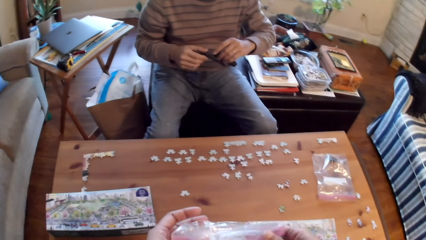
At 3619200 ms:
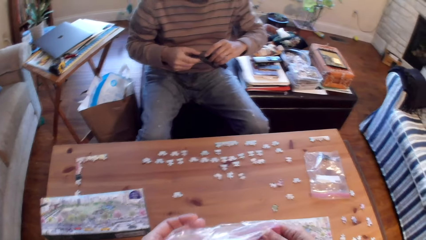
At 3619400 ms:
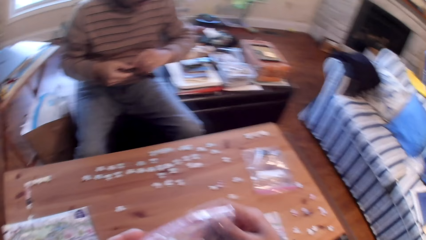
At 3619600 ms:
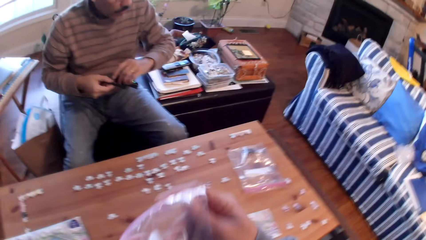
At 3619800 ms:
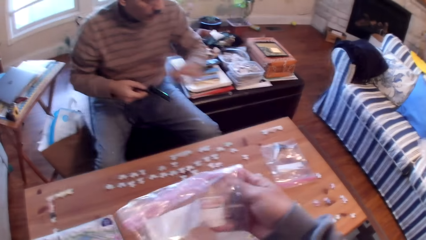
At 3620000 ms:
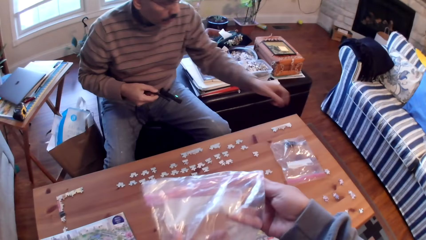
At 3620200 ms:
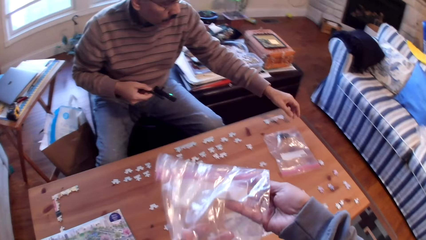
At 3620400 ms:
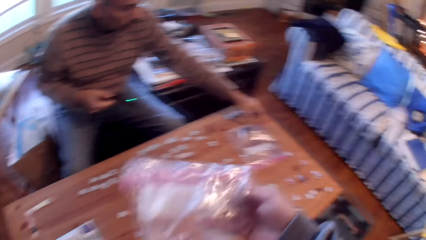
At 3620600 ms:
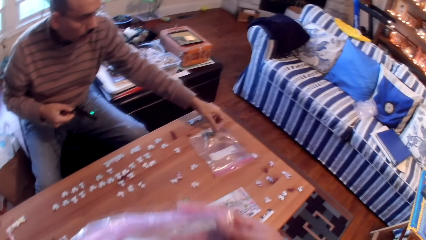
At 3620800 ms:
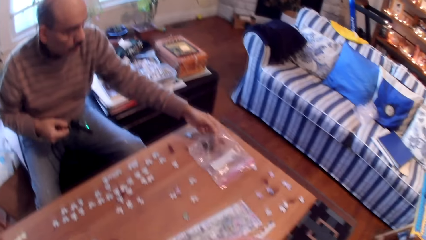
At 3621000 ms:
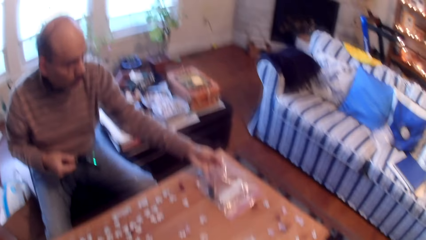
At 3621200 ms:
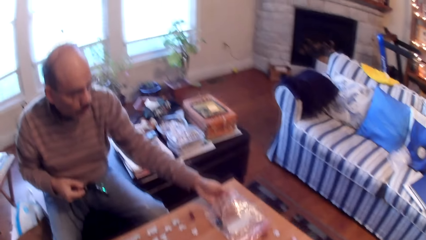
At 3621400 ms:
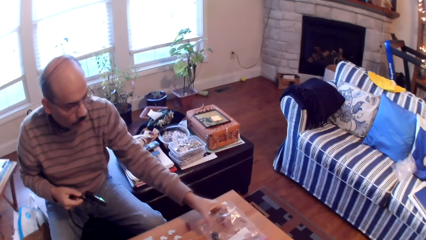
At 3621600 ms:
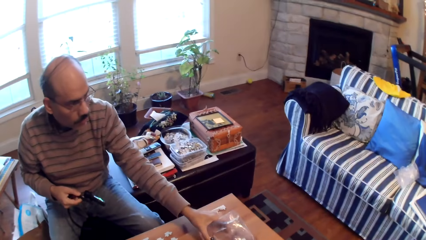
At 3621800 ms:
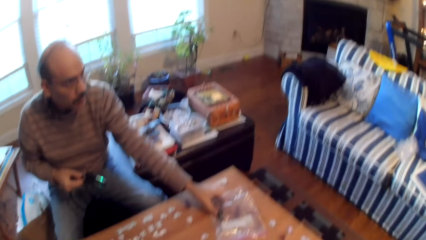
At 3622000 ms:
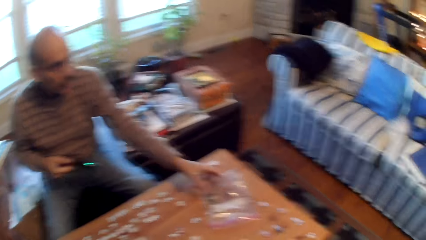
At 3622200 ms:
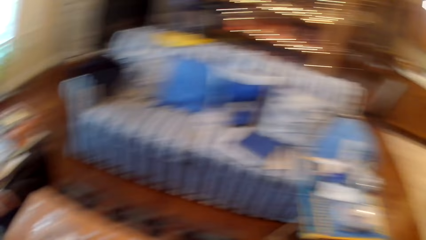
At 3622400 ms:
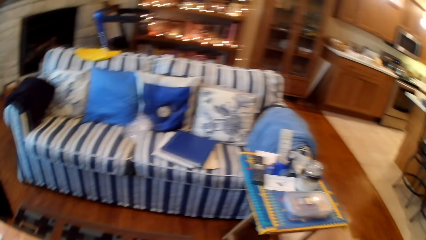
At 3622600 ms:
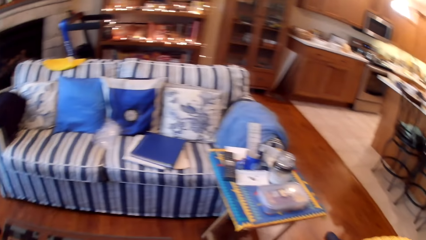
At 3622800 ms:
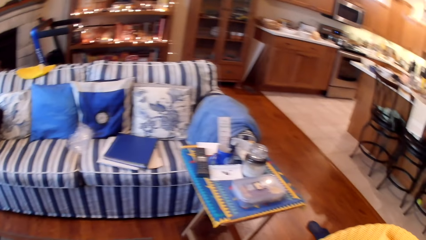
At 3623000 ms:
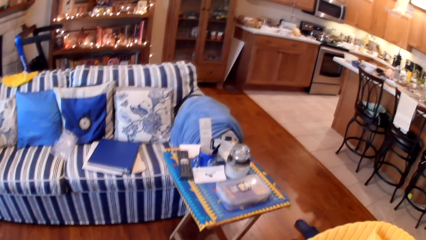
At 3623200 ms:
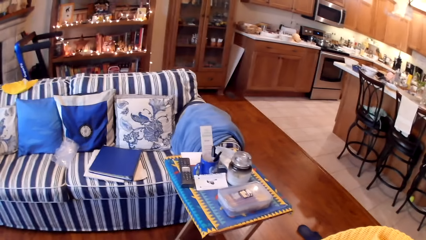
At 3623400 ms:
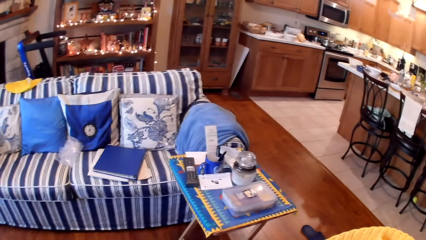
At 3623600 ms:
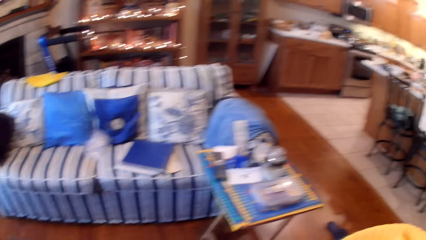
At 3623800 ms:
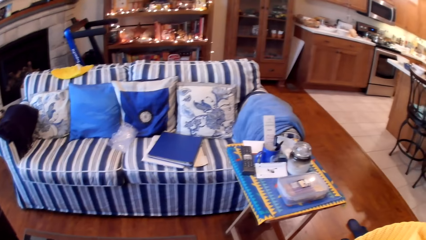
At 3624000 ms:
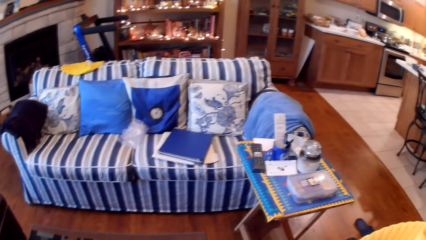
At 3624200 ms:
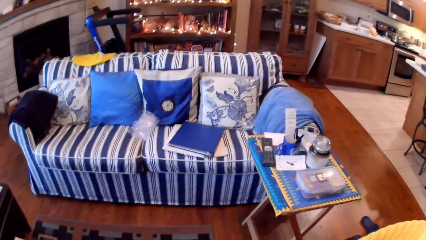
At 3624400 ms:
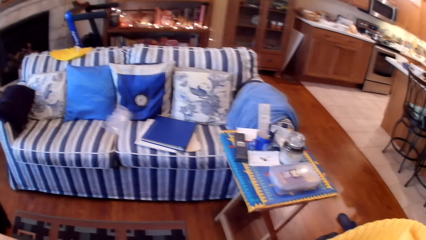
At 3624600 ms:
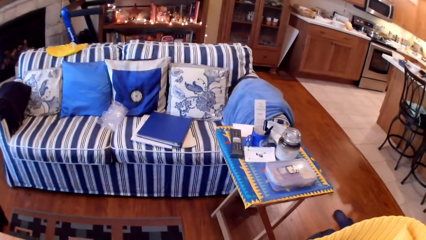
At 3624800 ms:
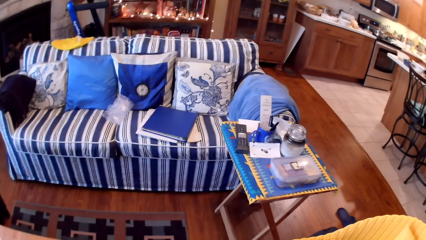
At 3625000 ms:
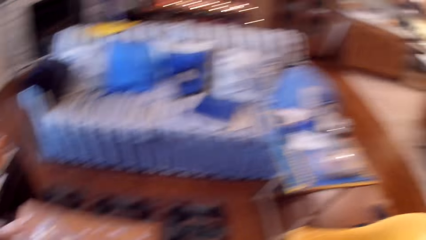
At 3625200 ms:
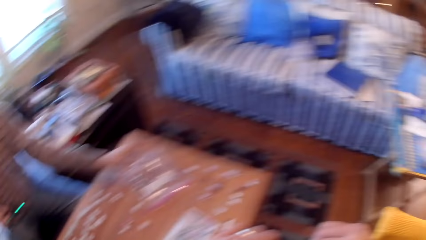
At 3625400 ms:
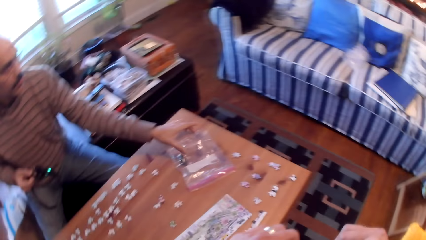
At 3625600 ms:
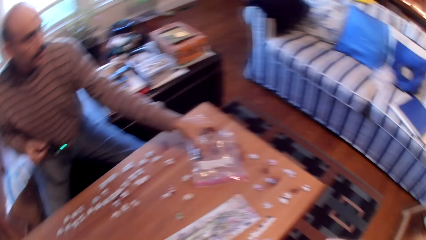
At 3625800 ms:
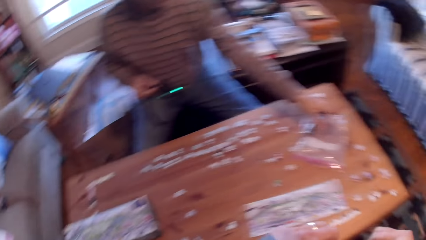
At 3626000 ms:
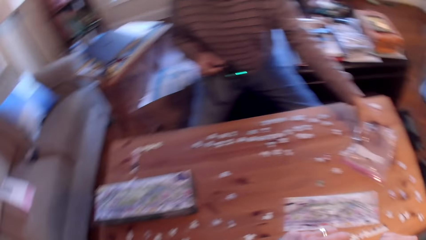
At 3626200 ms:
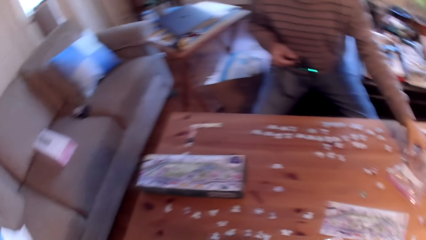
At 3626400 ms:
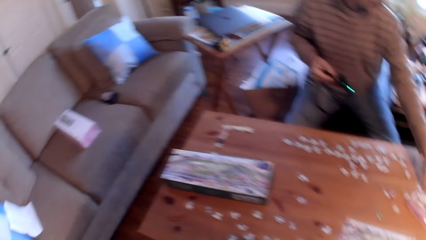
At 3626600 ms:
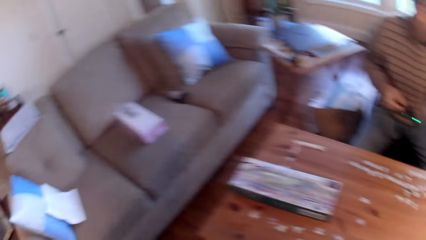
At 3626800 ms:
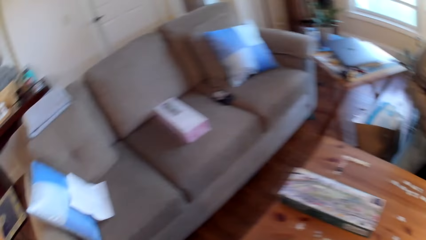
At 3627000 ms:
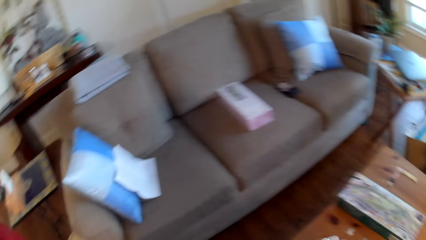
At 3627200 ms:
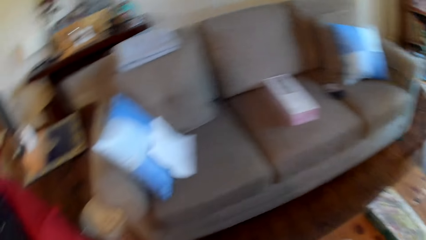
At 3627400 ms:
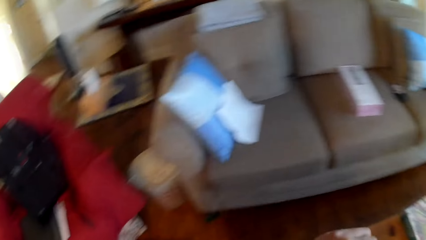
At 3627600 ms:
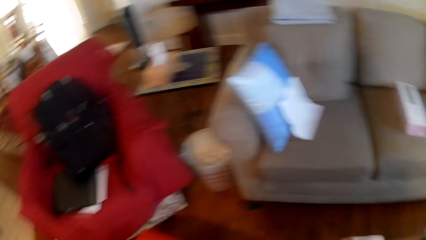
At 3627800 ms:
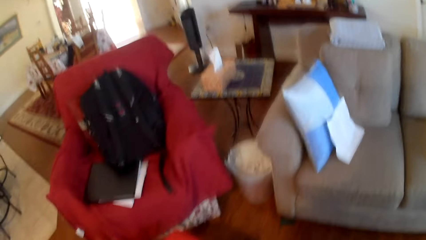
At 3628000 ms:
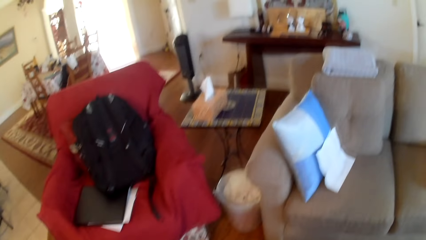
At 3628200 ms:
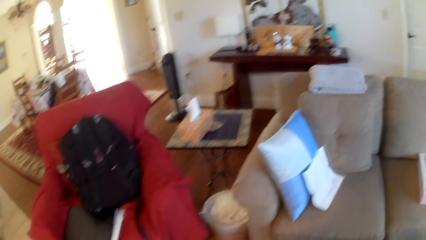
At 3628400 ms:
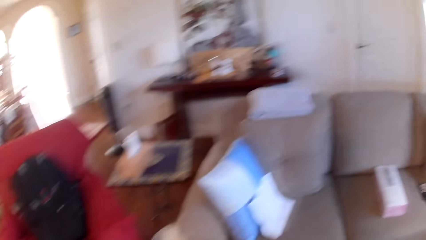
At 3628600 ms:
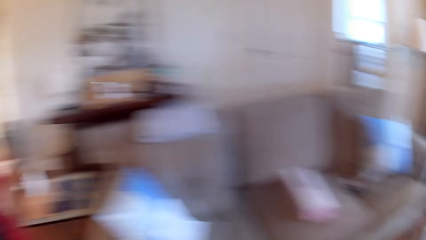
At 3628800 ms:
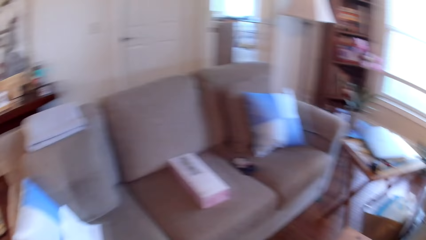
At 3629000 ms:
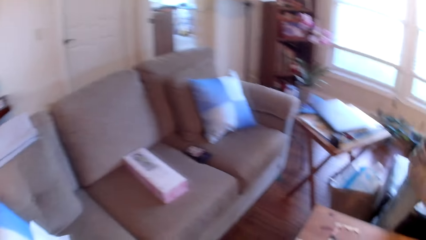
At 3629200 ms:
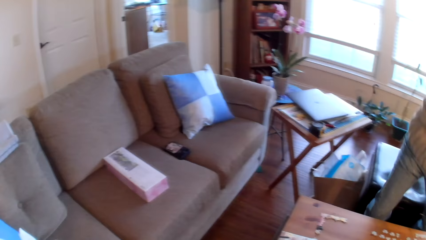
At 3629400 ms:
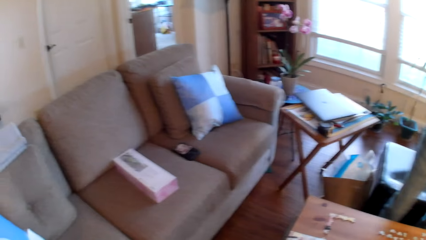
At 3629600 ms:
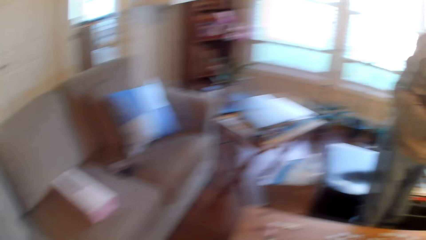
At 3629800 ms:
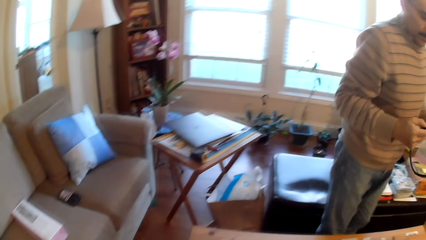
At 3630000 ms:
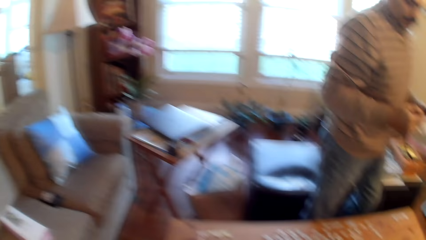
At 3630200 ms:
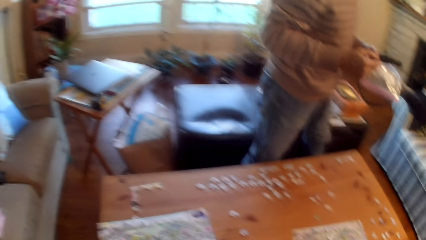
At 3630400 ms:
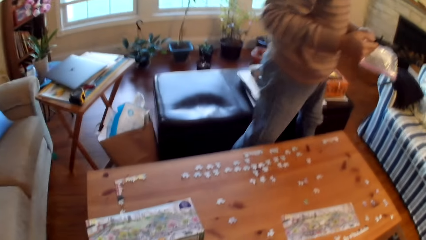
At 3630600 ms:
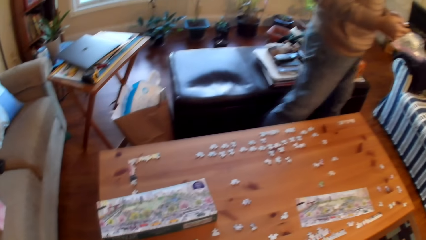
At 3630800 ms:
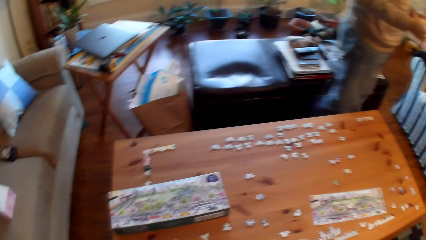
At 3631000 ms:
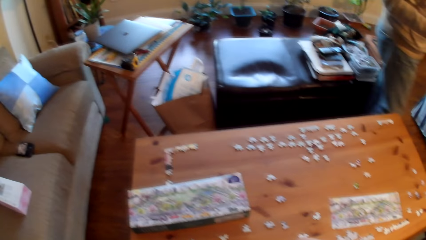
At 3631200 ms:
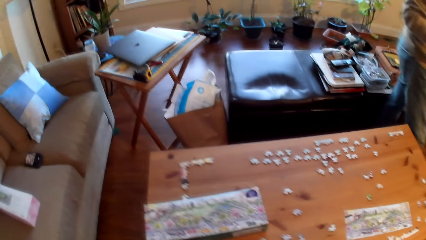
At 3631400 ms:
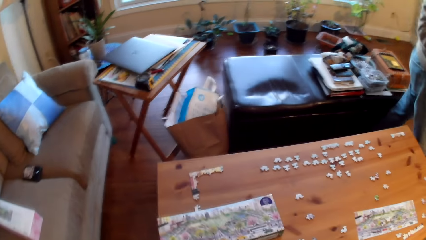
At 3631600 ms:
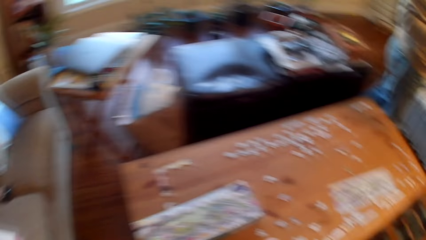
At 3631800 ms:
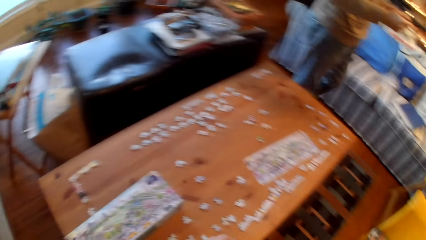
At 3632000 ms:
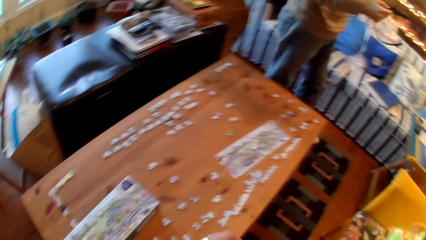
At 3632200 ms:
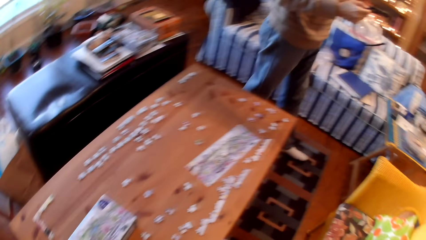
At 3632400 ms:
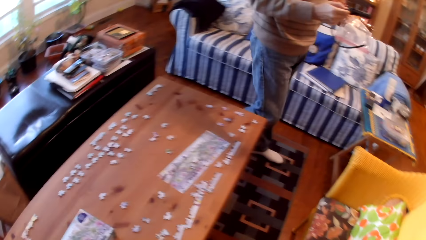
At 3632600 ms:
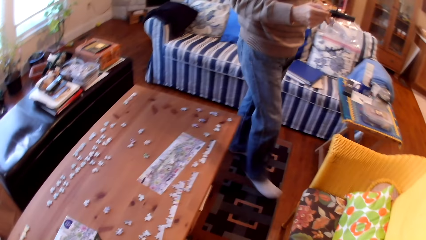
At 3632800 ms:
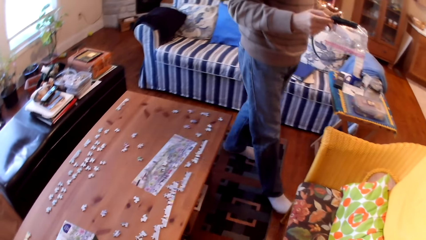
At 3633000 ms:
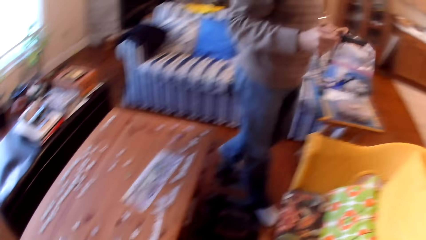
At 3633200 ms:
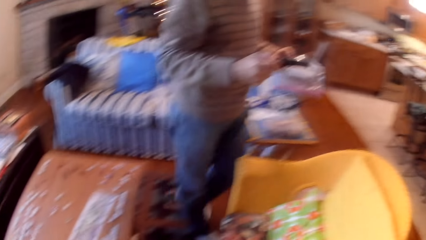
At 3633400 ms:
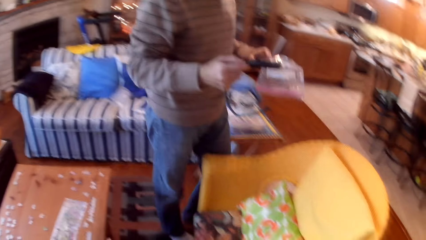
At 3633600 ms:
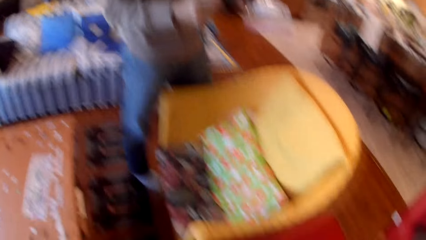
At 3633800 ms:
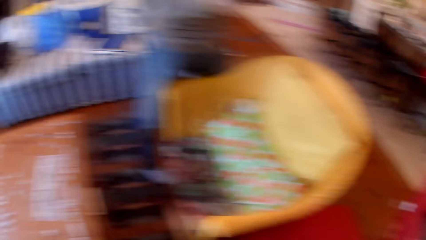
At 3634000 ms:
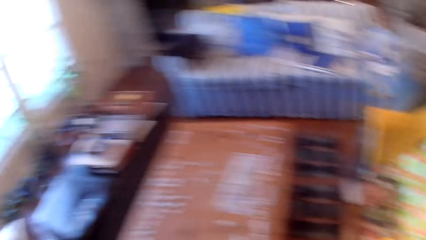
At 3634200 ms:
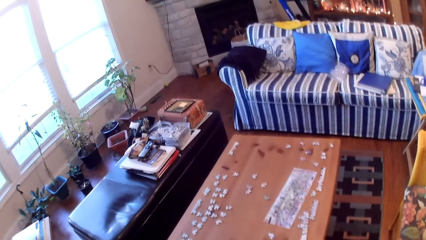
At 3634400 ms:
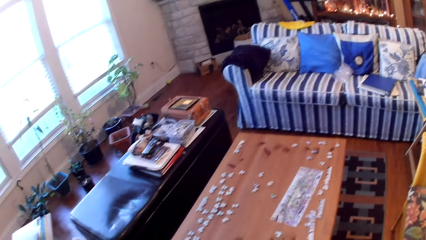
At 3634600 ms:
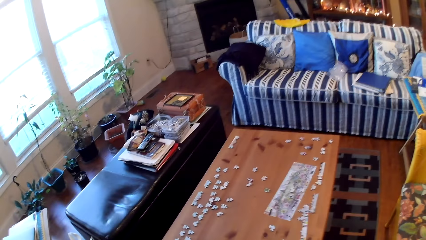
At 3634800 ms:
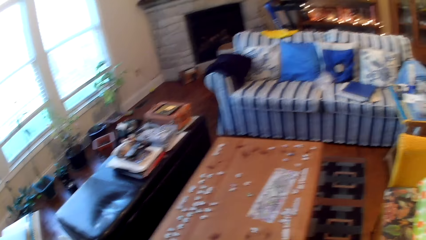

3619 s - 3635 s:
The camera wearer opens a zip bag. He holds a paper with his hands. A man picks up the paper. The man picks up the zip bag. The camera wearer looks around the house. The man stands up and walks in the house.
